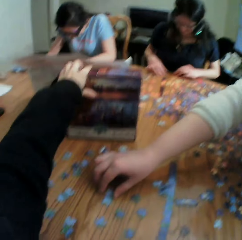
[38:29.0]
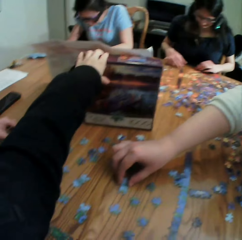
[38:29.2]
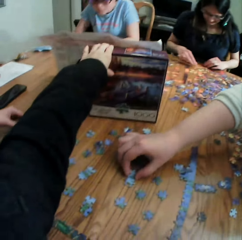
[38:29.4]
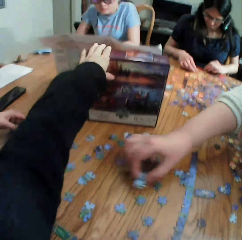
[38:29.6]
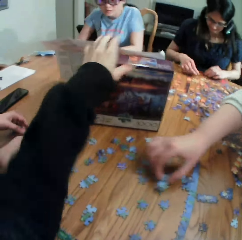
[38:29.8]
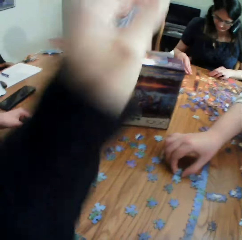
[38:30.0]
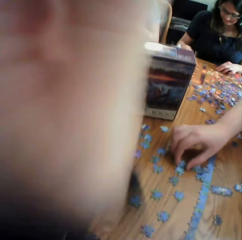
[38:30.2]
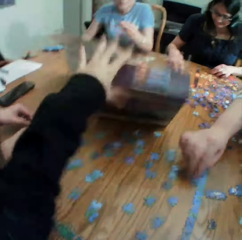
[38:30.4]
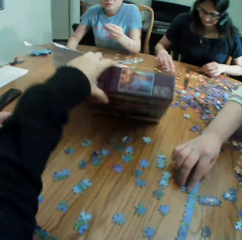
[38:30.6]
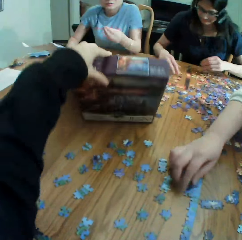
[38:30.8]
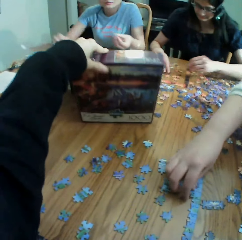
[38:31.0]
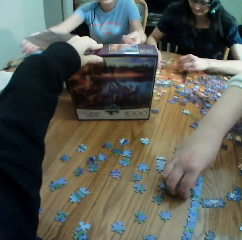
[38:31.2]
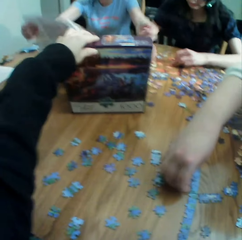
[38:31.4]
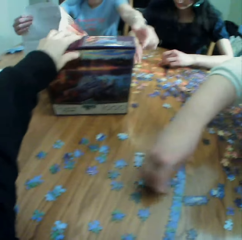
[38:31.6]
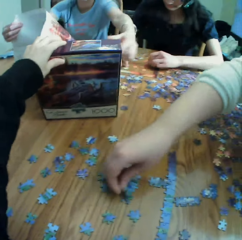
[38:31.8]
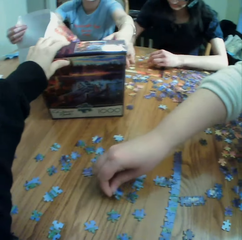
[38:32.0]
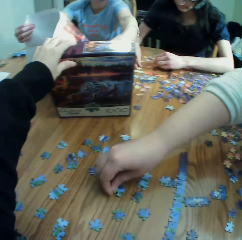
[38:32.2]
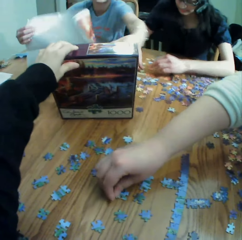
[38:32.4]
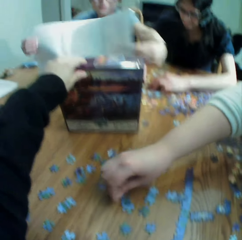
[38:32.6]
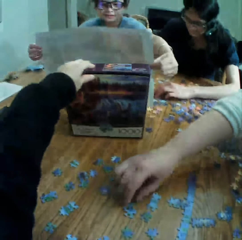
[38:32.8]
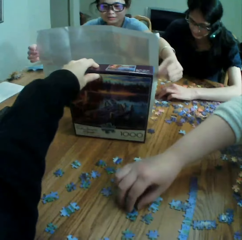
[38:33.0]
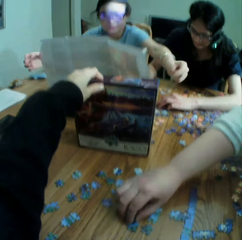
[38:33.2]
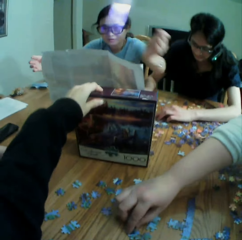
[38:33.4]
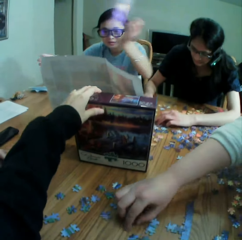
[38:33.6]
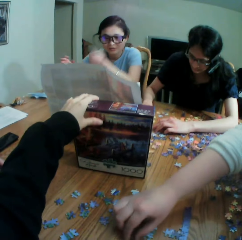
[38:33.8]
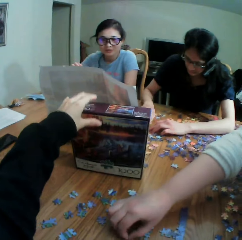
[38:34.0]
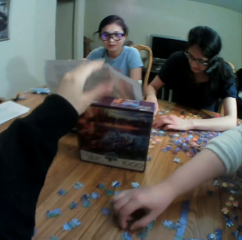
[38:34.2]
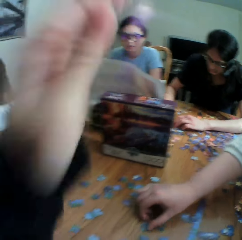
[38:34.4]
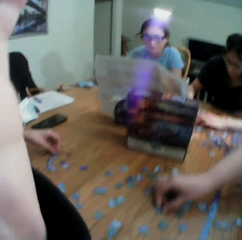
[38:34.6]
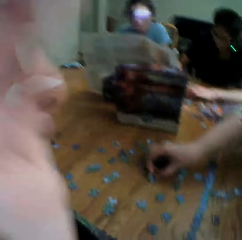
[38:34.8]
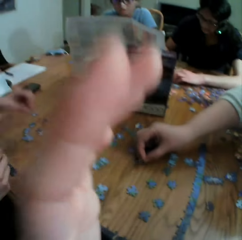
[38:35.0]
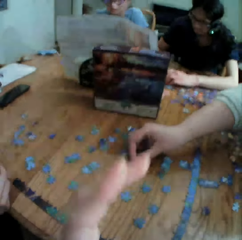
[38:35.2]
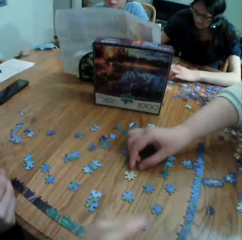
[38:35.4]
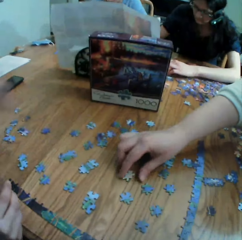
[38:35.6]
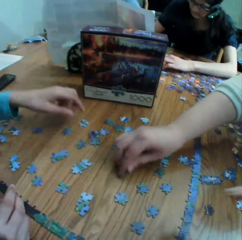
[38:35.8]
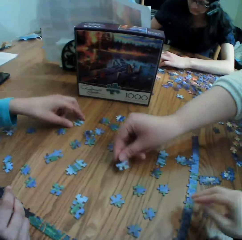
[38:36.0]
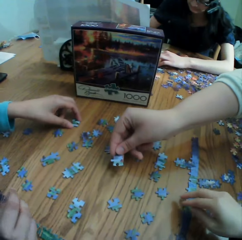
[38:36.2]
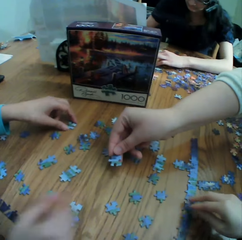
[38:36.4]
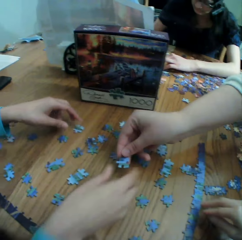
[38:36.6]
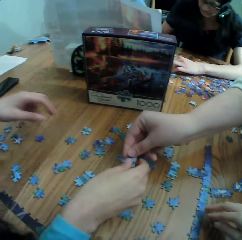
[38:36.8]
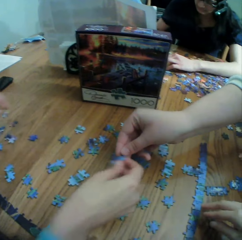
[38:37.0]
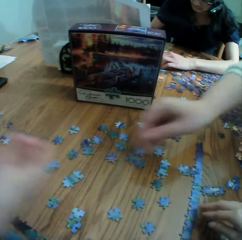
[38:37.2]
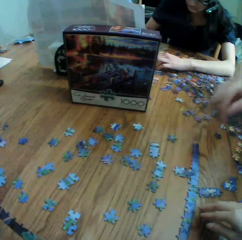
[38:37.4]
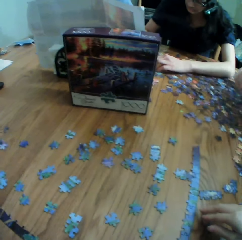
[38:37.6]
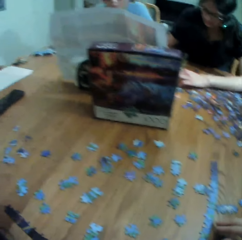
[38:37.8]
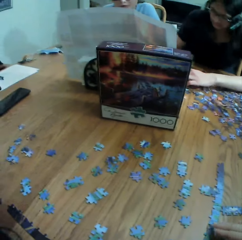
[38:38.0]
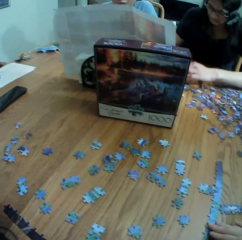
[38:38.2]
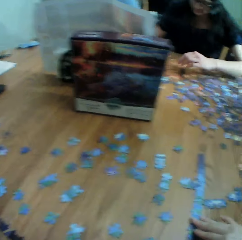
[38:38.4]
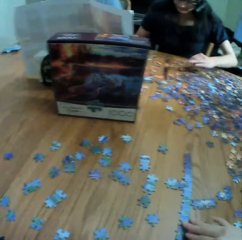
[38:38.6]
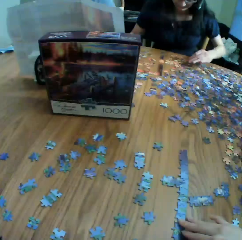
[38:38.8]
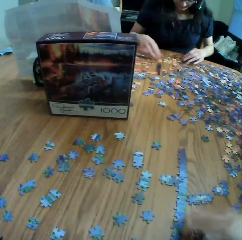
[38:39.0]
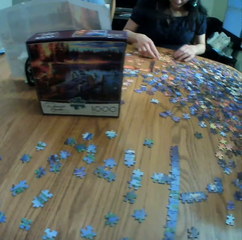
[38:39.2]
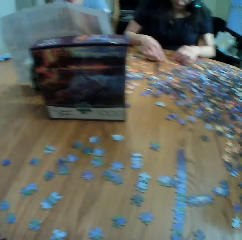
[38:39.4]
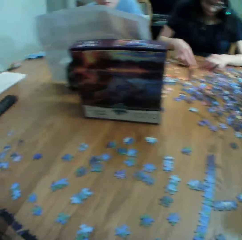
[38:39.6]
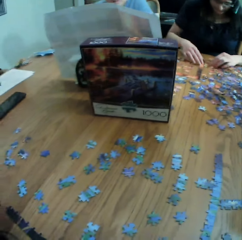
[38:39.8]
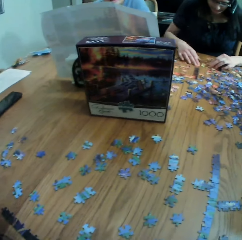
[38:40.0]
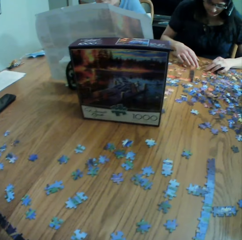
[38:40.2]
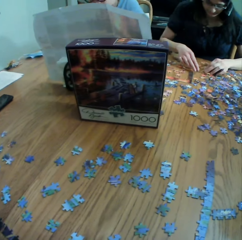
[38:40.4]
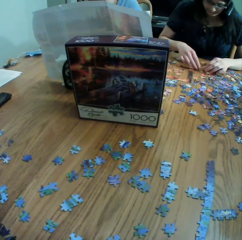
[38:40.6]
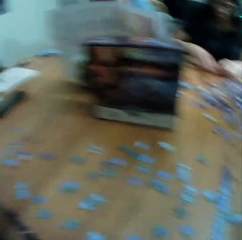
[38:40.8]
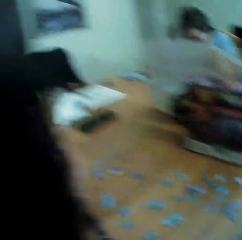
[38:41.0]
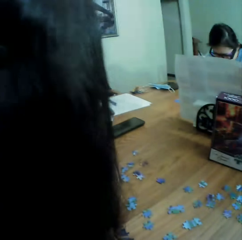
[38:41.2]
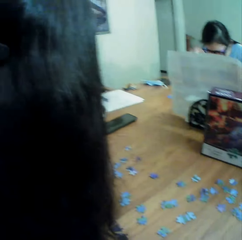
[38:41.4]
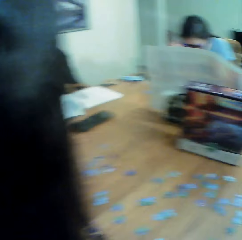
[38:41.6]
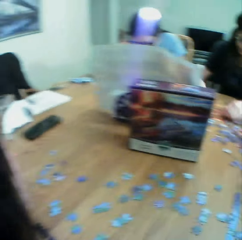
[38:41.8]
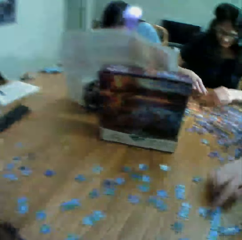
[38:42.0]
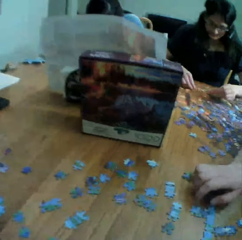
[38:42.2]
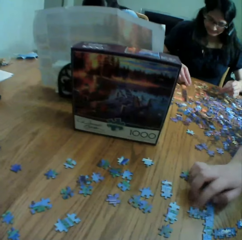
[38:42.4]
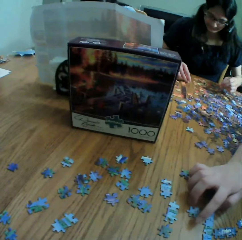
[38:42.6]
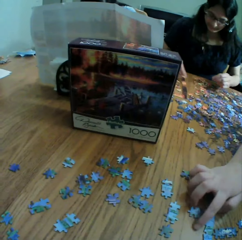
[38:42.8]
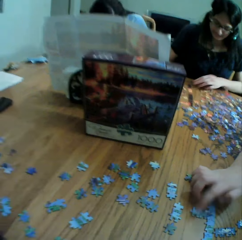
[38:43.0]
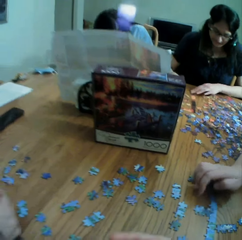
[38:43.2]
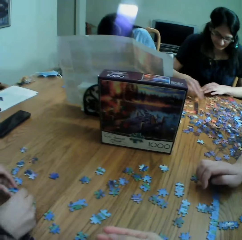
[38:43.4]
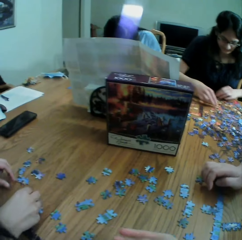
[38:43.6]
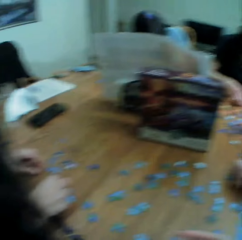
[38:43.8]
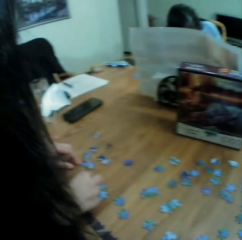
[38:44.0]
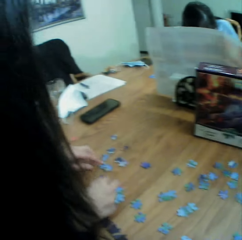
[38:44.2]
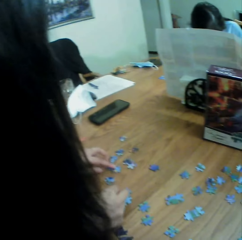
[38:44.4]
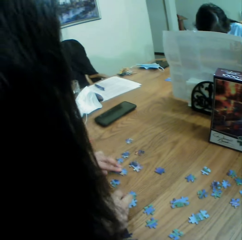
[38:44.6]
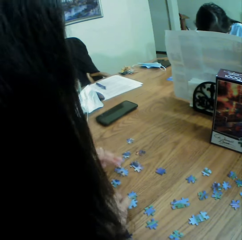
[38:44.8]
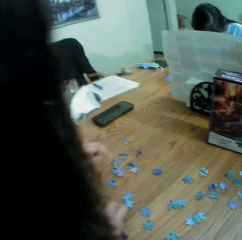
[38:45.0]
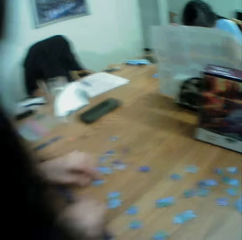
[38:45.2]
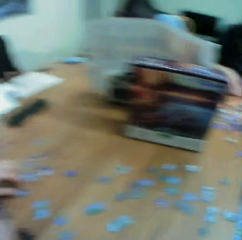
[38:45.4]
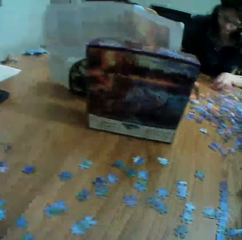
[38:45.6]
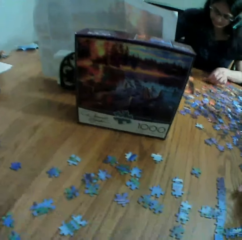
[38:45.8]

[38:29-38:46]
The camera wearer moves the hand. They hold the box. They move the left hand. They adjust the camera. They move the puzzle on the table. A lady gives another lady the jigsaw clipart. The camera wearer looks at the box. They look at the other lady. They look at the table. They talk.

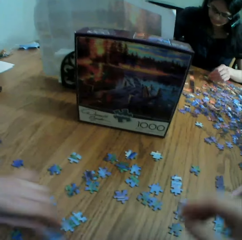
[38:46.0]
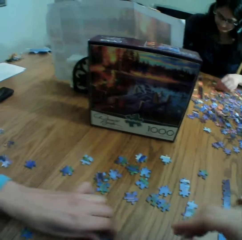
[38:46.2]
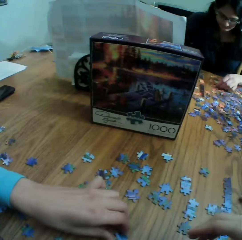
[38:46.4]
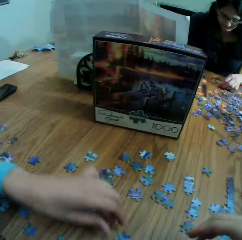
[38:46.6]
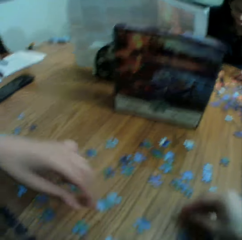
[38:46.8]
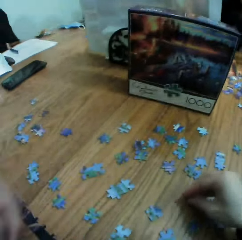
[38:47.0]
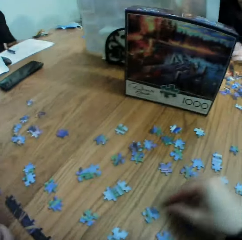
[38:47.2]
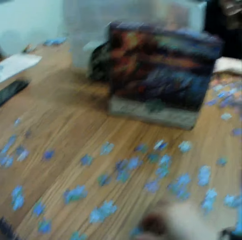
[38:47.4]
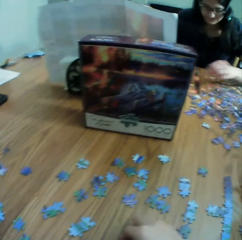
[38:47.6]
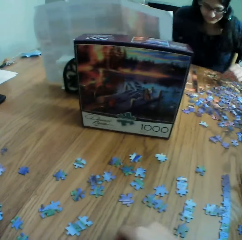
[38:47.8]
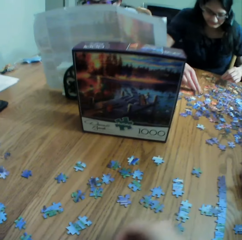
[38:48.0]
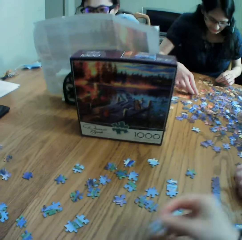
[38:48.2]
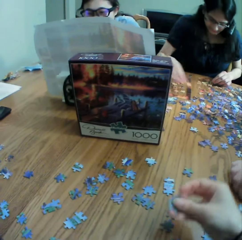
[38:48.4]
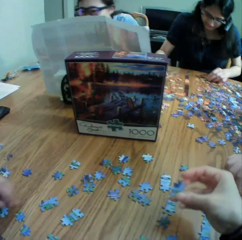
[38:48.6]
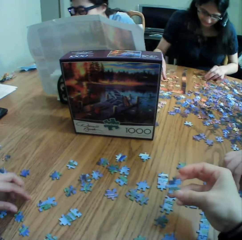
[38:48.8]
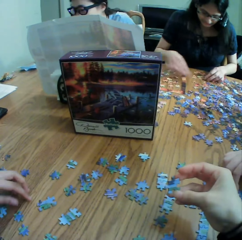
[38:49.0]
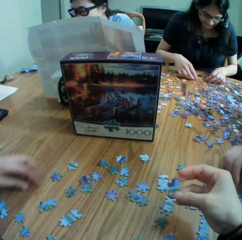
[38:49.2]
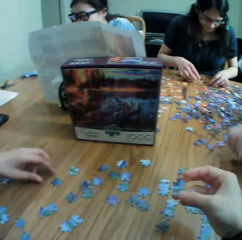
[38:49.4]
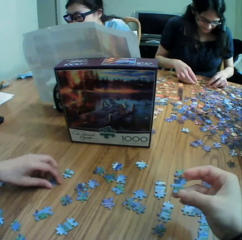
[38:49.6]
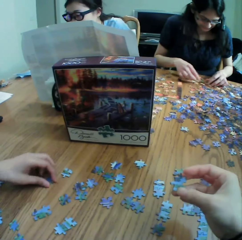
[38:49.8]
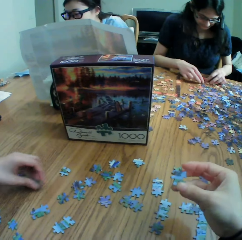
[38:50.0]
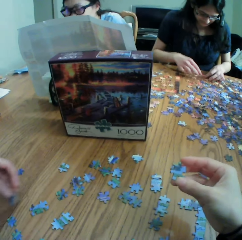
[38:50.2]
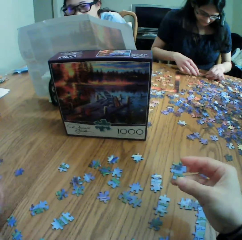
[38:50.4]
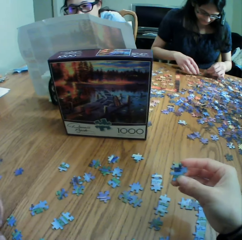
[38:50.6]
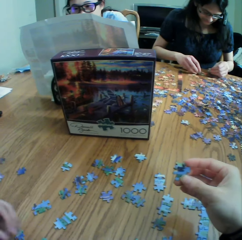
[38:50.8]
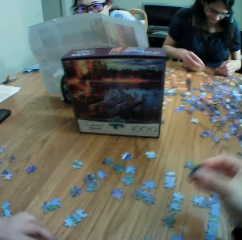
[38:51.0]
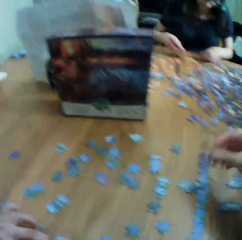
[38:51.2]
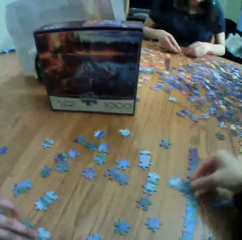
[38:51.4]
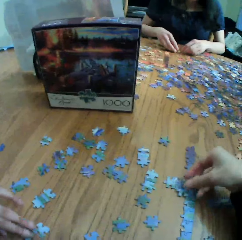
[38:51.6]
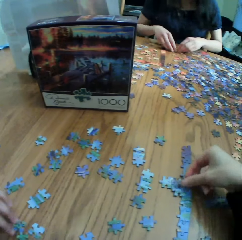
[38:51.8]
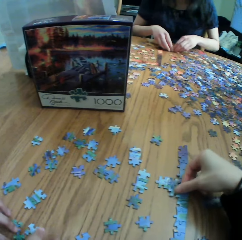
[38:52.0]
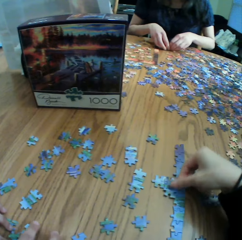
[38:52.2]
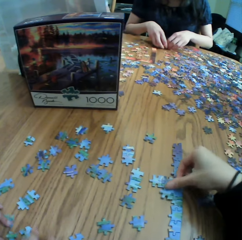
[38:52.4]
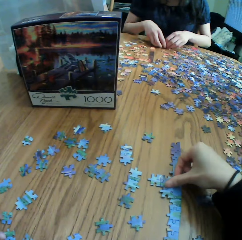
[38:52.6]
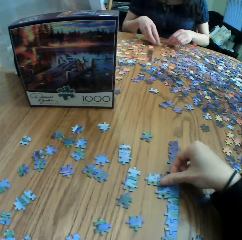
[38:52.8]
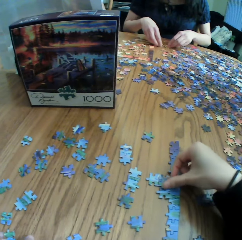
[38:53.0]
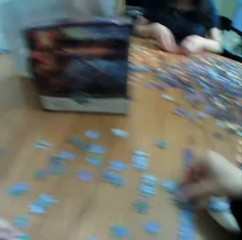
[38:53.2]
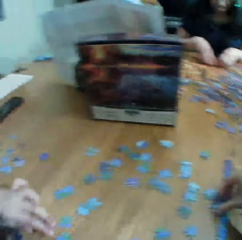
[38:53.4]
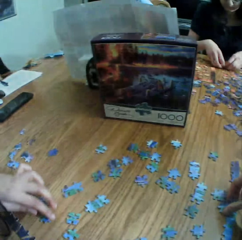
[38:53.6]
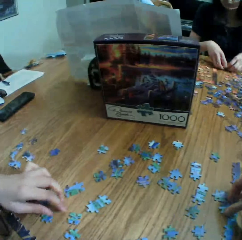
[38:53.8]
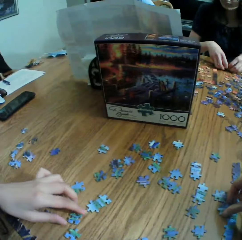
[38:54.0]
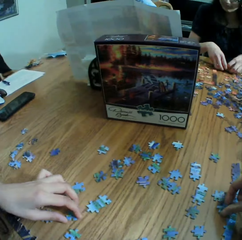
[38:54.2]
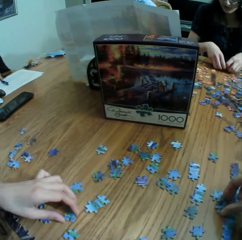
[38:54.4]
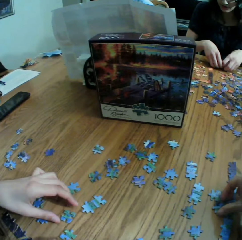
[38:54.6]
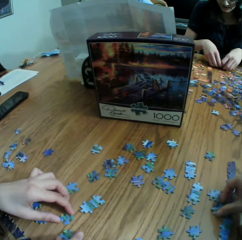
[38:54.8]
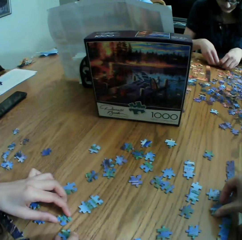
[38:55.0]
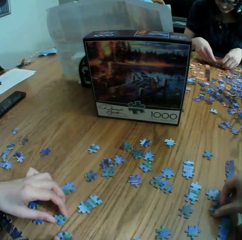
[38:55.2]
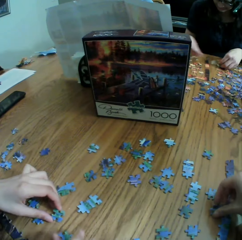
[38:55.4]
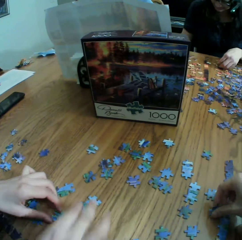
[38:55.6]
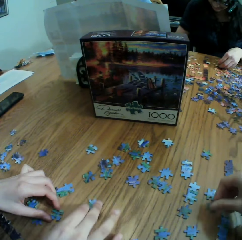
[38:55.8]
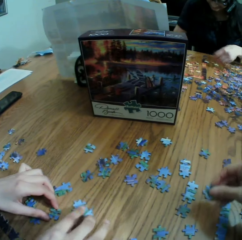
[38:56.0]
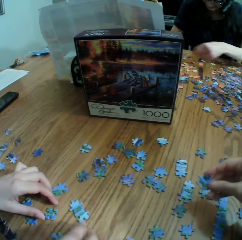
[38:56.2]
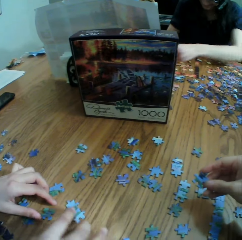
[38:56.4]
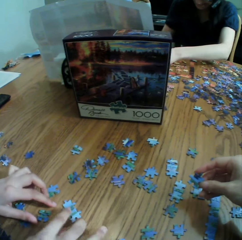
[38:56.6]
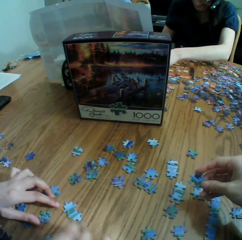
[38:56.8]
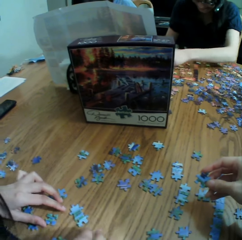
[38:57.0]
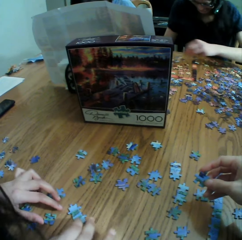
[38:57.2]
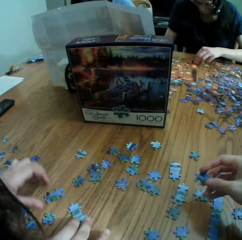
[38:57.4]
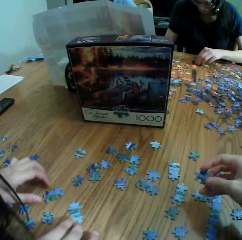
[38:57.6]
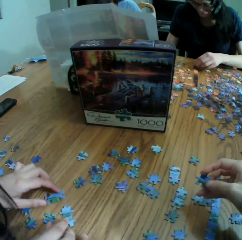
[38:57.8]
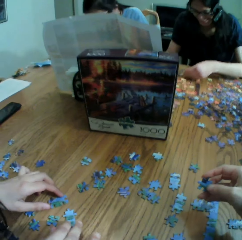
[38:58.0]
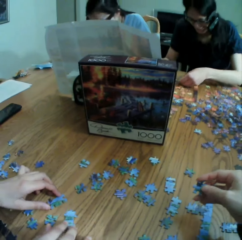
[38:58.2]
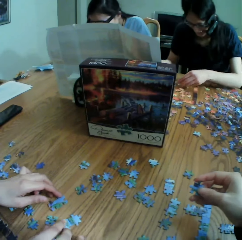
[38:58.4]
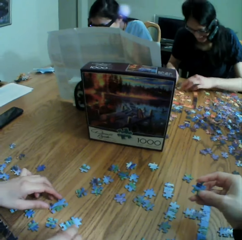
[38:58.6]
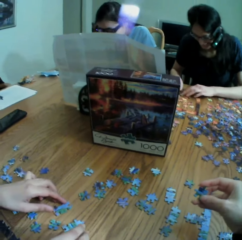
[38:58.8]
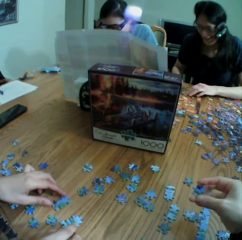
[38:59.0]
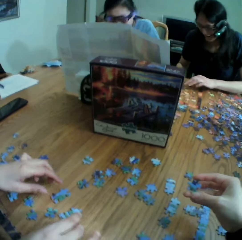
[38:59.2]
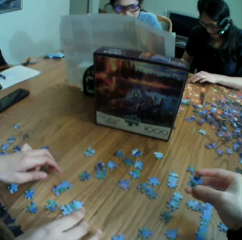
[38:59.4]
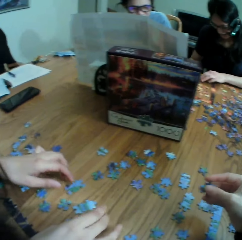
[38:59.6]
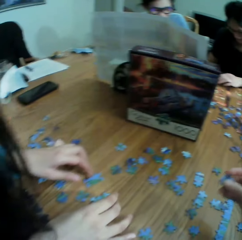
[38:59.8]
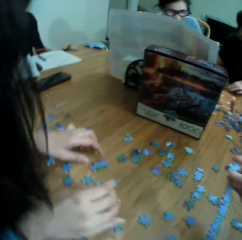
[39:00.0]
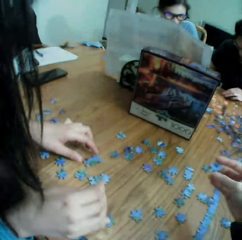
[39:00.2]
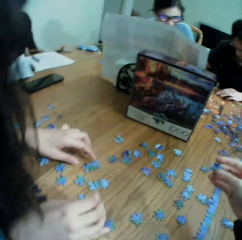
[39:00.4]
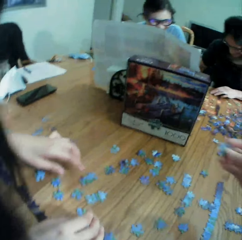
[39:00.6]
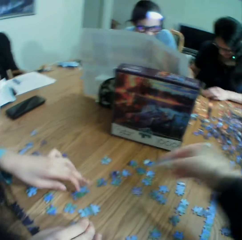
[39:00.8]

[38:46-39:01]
The camera wearer picks up a puzzle. They touch the jigsaw clipart. They look at the puzzle. They put the puzzle on the table. They play the jigsaw puzzle. They move the puzzles on the table. They look at the puzzle. They converse with the colleagues. They check the jigsaw clipart. They laugh with the colleagues.
